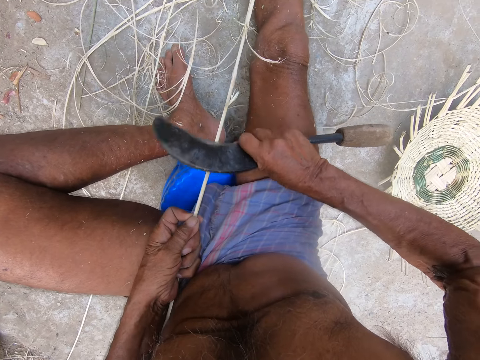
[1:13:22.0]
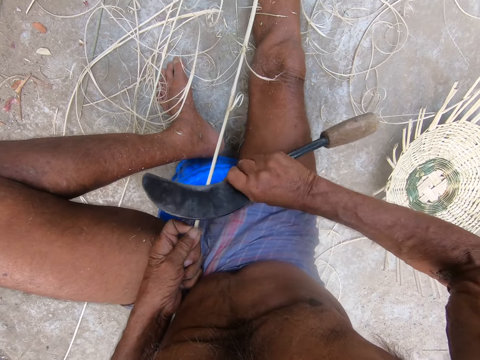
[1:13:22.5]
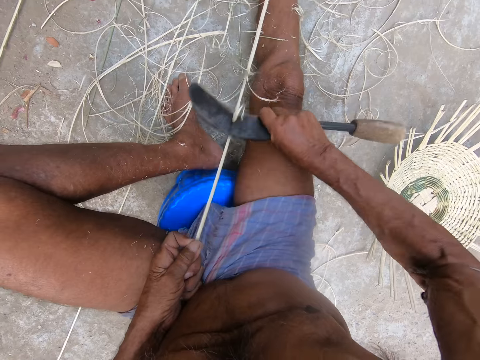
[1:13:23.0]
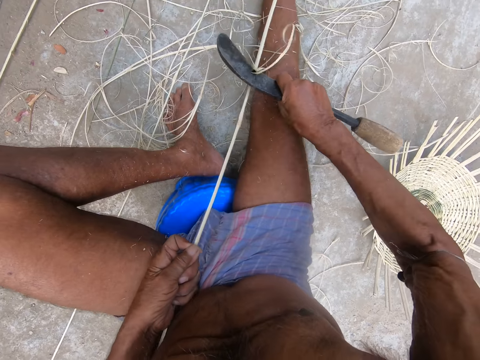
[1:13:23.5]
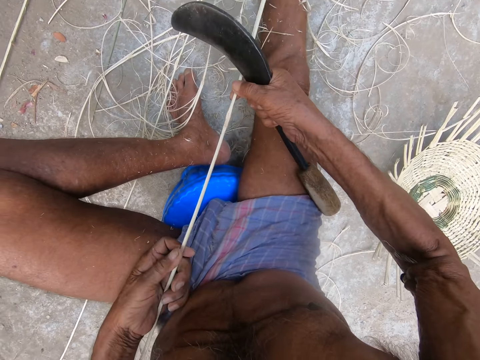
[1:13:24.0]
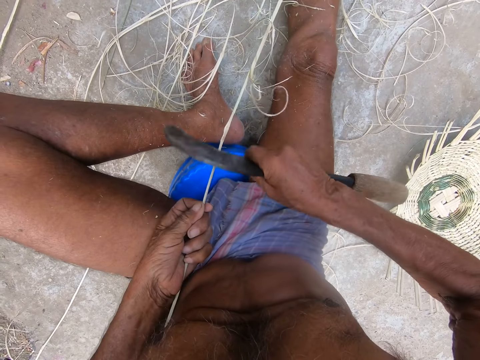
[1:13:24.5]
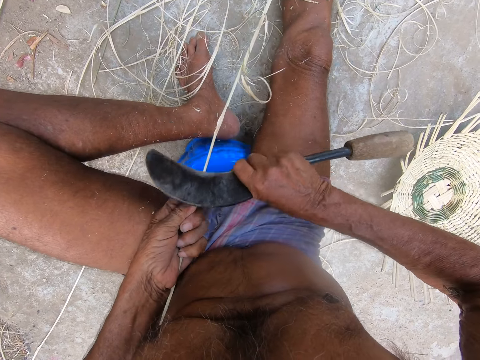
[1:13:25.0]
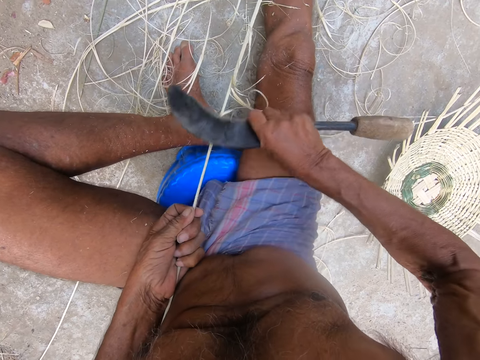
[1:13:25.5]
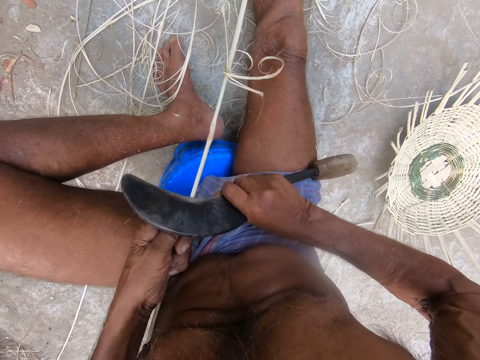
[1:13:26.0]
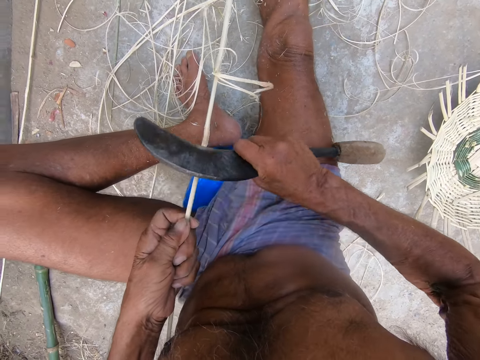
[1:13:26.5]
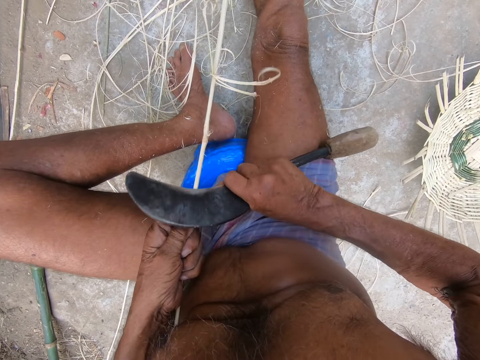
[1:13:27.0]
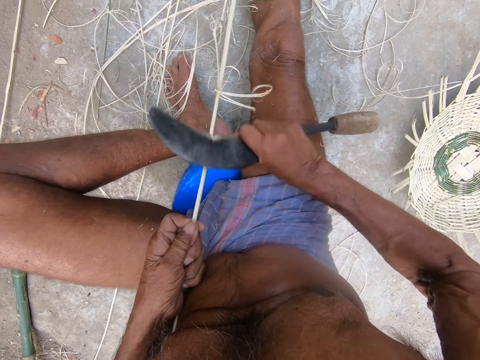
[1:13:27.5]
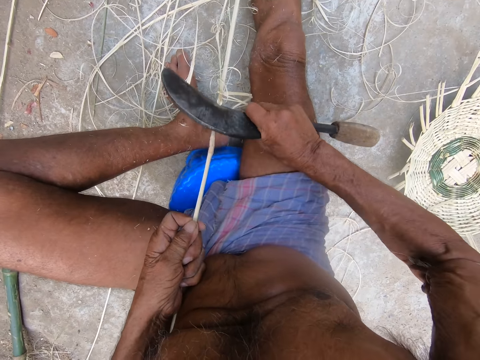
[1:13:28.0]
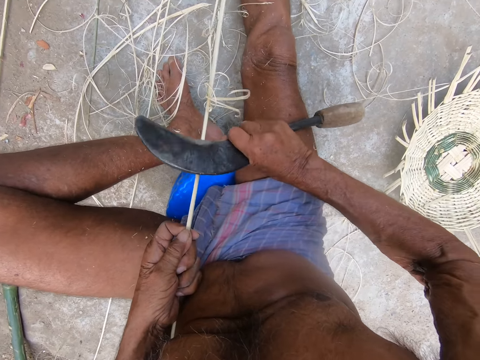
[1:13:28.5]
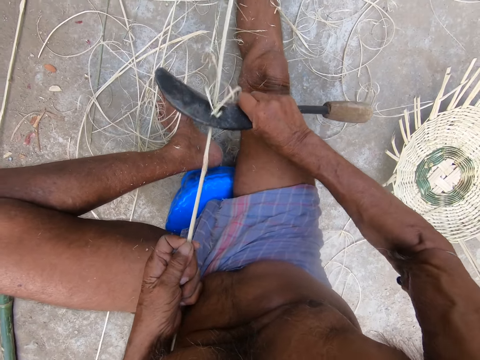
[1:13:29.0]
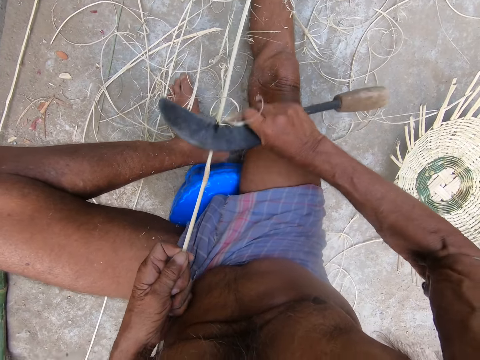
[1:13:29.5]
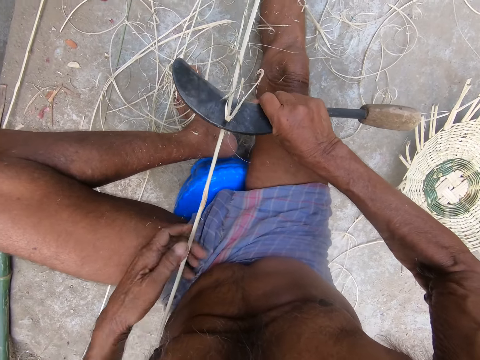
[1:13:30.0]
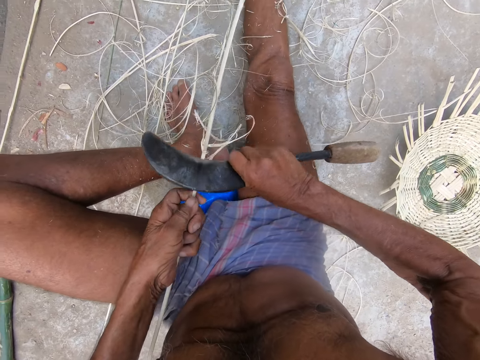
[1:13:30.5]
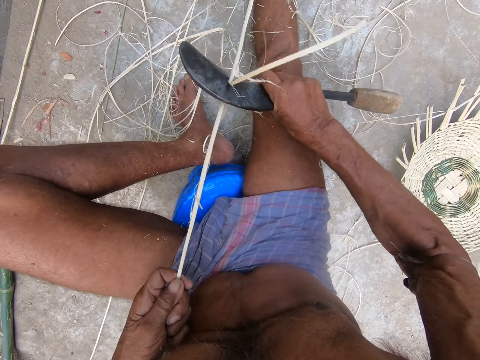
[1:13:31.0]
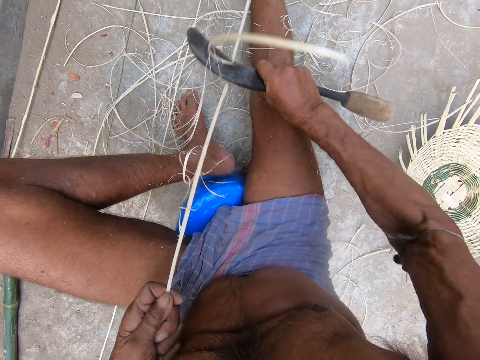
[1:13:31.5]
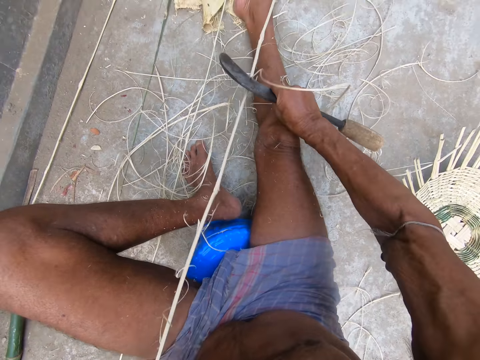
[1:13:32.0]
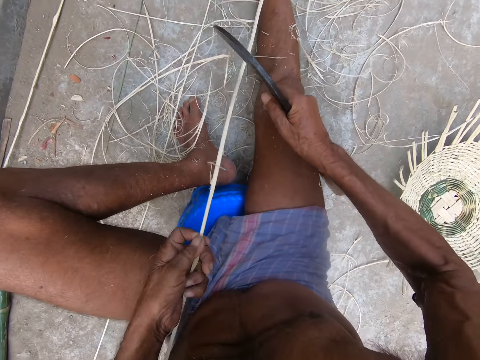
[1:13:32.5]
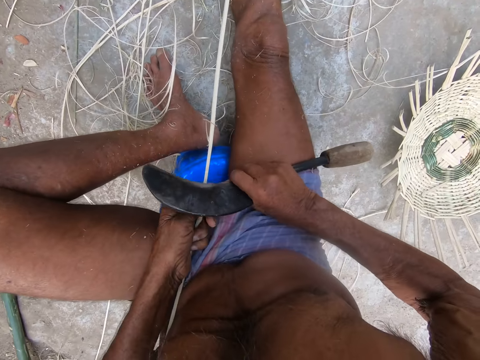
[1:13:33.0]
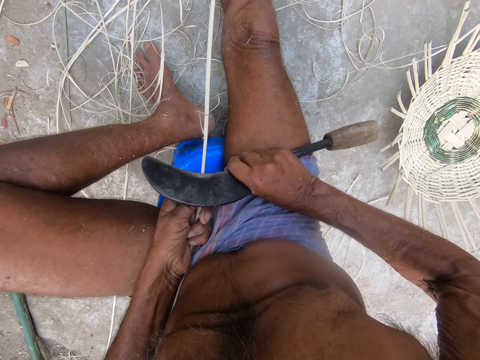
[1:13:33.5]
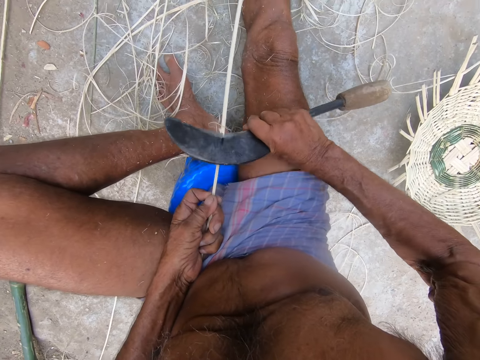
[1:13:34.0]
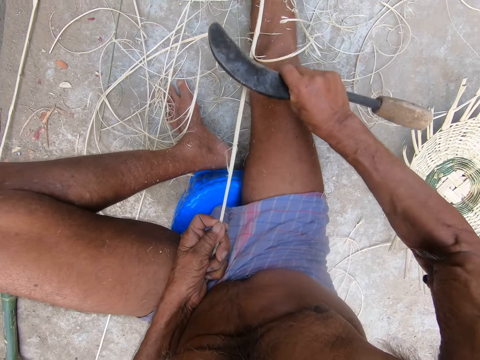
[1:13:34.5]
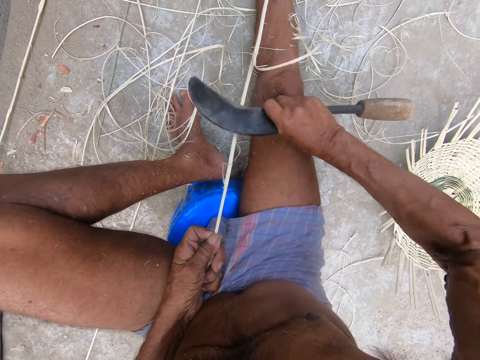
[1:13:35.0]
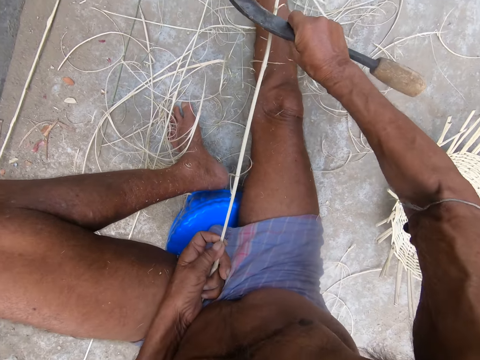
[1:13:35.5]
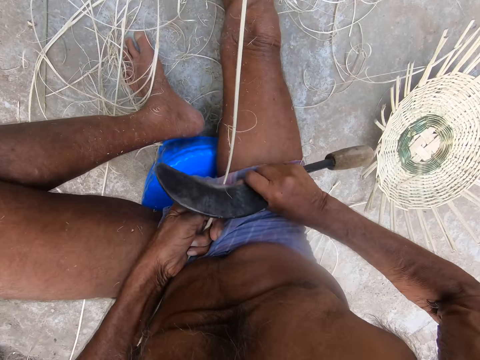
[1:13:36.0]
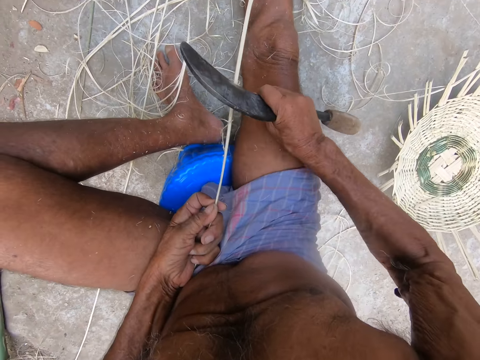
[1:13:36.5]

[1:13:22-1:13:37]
The camera wearer pulls the bamboo strip on the ground with both hands. He shaves the bamboo strip with the sickle in his right hand. He shaves the bamboo strip with the sickle in his right hand. He pulls the bamboo strip on the ground with his left hand.

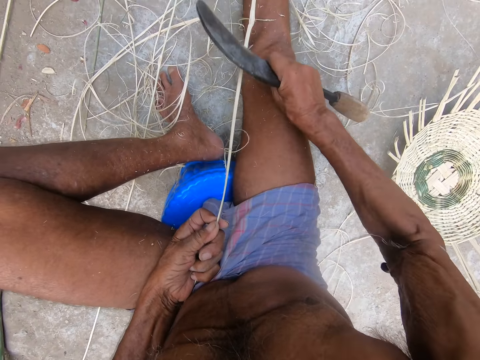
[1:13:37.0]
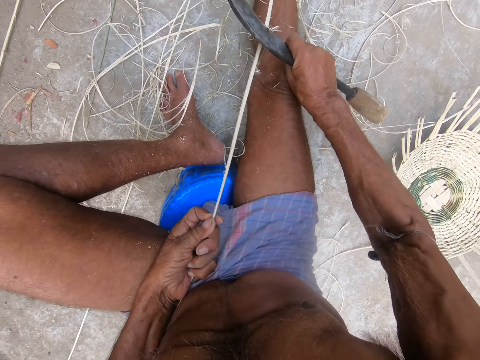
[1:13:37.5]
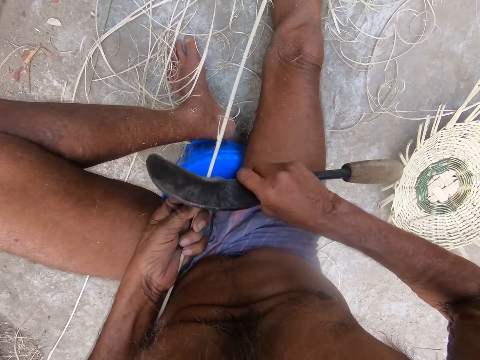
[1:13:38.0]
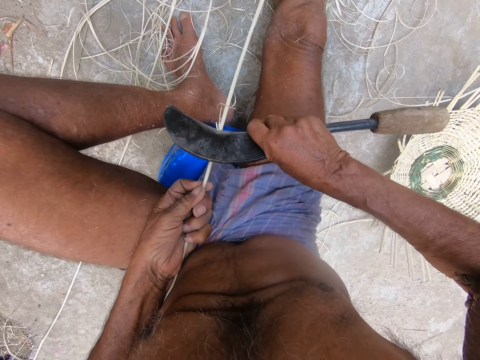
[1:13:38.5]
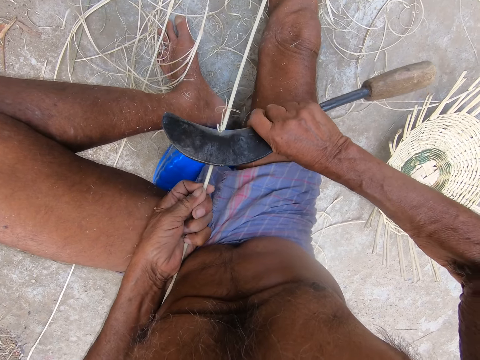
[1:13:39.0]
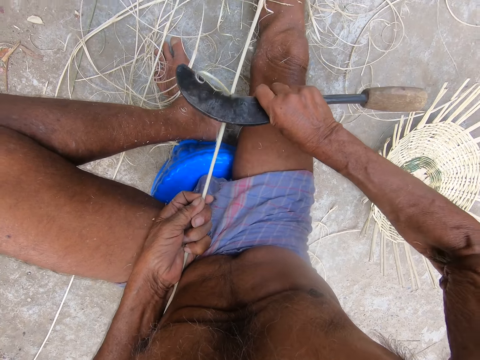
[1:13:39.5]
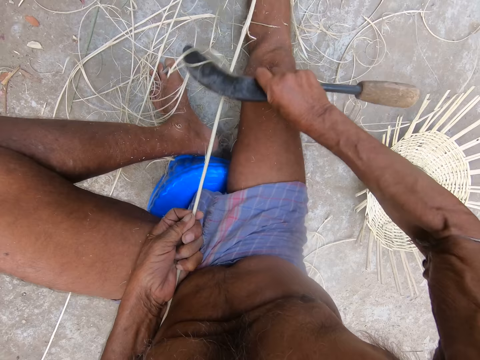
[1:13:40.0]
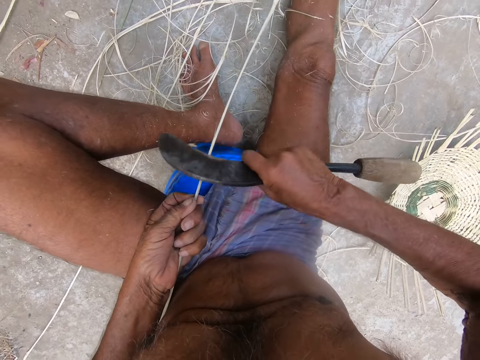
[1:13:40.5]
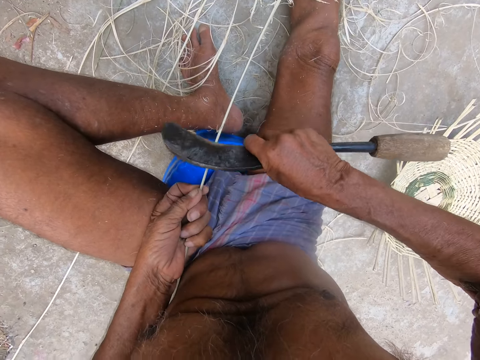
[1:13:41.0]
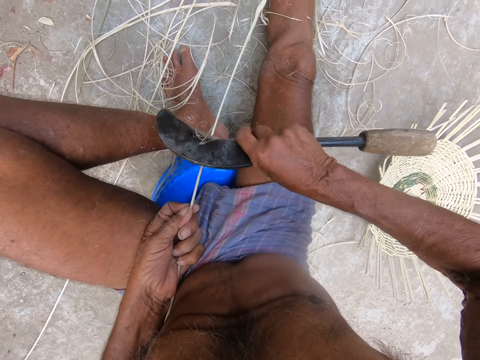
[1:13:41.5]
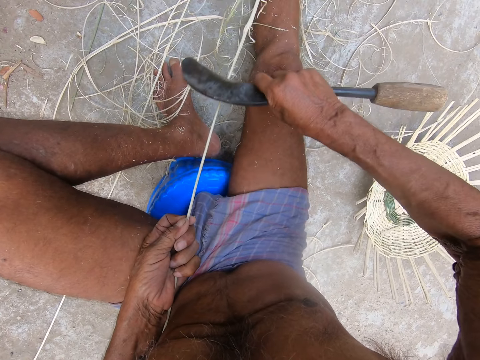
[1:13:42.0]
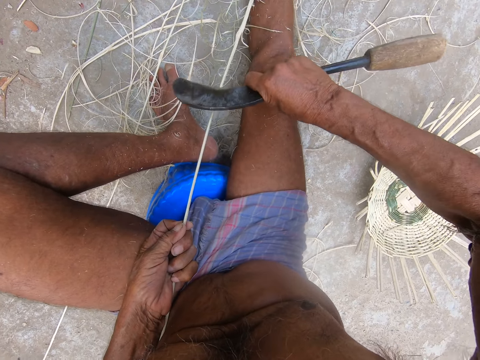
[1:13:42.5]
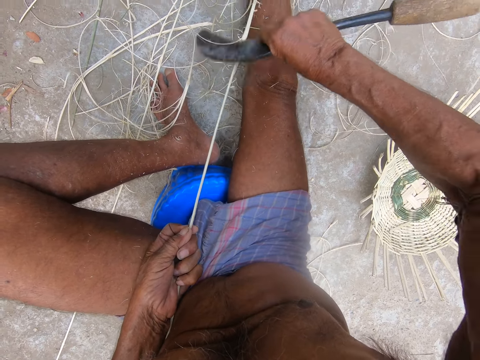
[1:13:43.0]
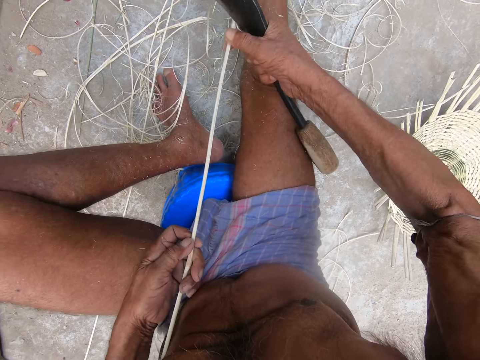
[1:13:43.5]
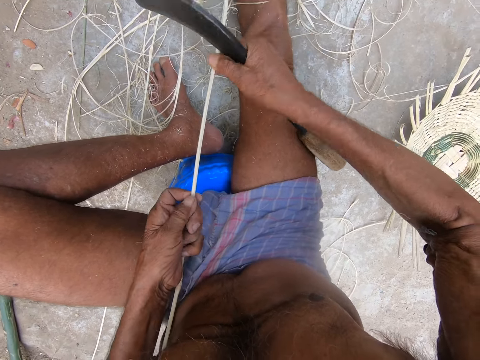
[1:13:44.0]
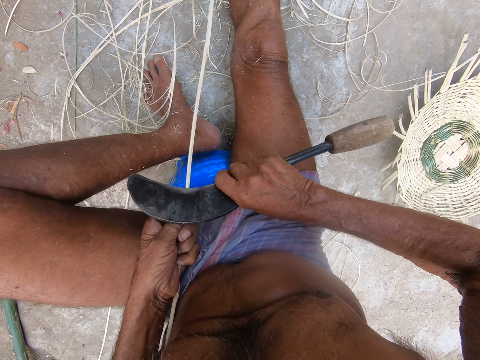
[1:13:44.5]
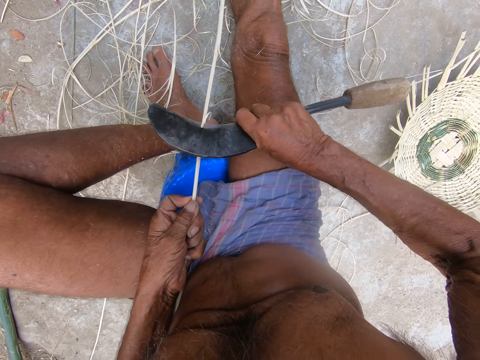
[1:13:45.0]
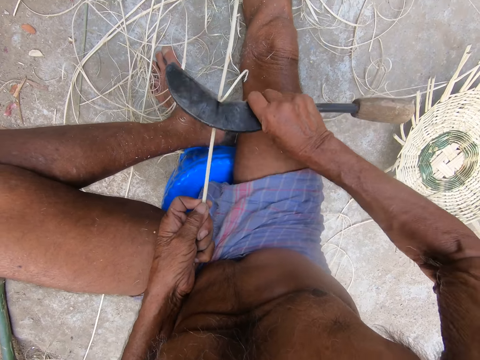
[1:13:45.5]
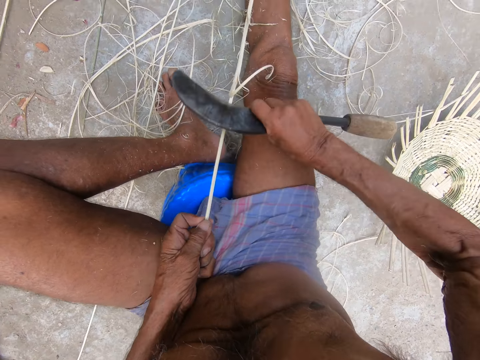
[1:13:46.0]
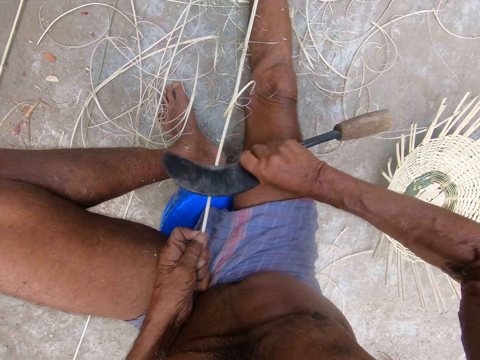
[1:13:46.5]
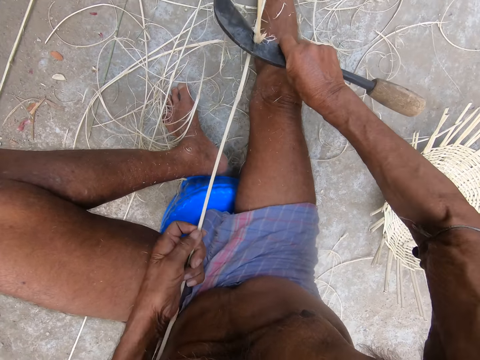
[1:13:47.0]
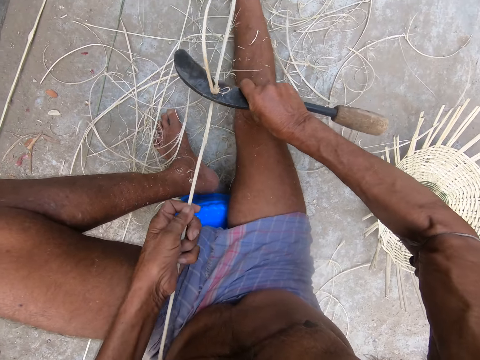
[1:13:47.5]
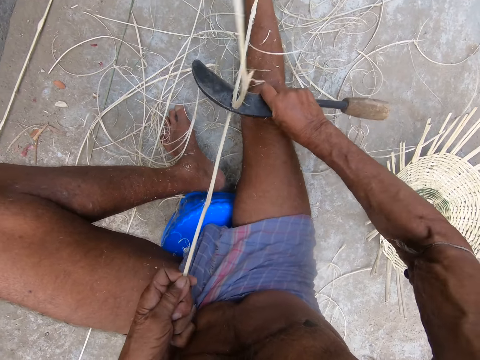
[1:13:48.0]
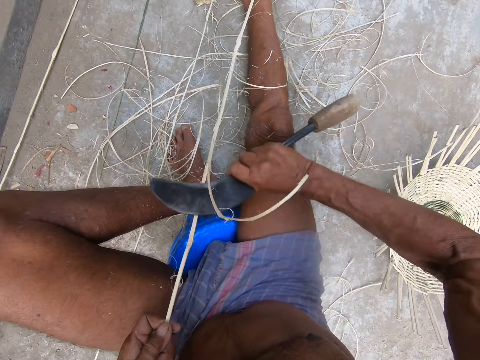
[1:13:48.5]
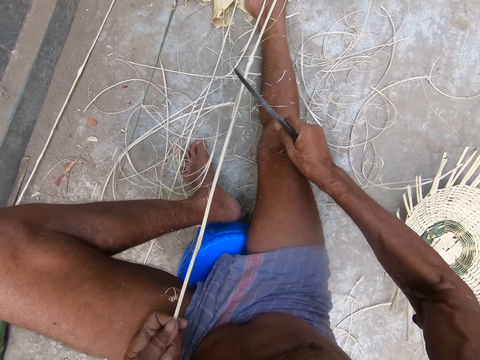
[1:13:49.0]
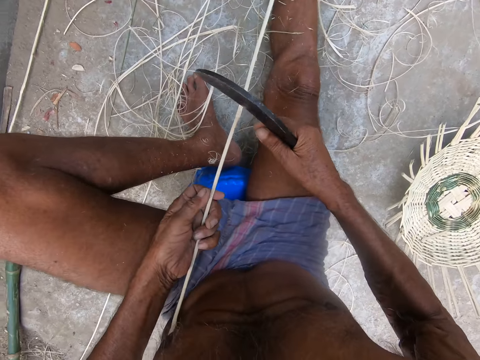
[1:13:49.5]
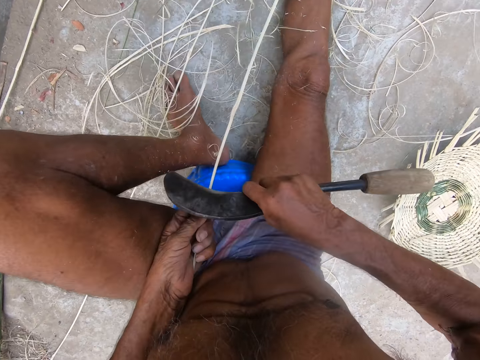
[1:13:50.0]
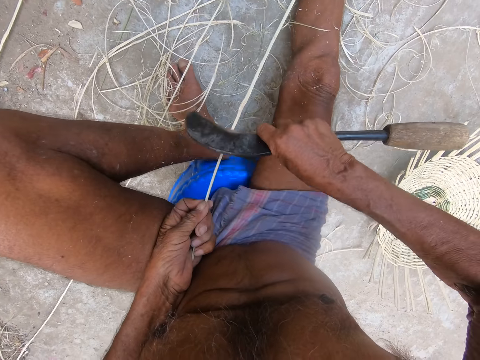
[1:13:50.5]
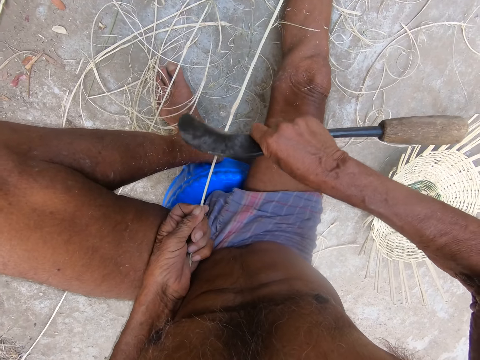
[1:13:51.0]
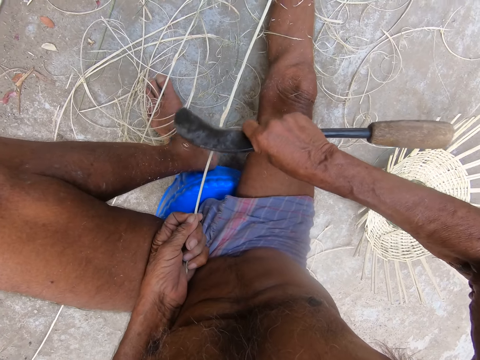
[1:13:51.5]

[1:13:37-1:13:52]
The camera wearer pulls the bamboo strip on the ground with his left hand. He shaves the bamboo strip with the sickle in his right hand. He pulls the bamboo strip on the ground with his left hand. He shaves the bamboo strip with the sickle in his right hand.
